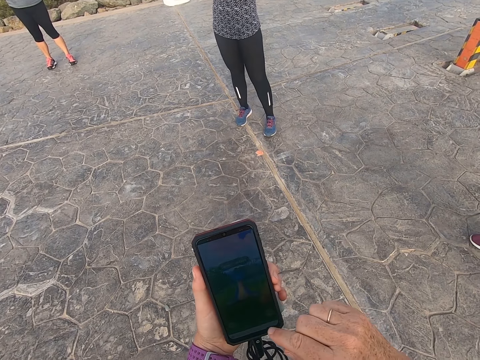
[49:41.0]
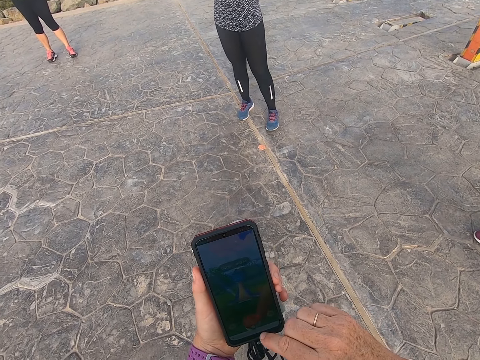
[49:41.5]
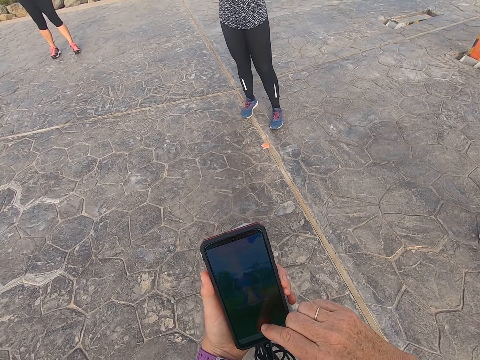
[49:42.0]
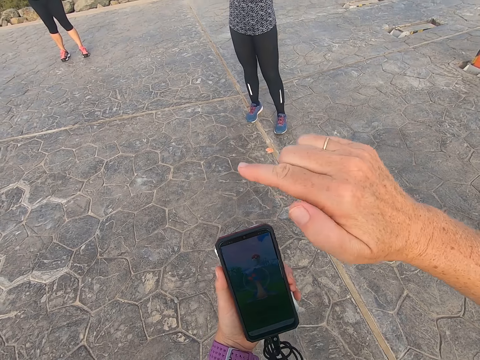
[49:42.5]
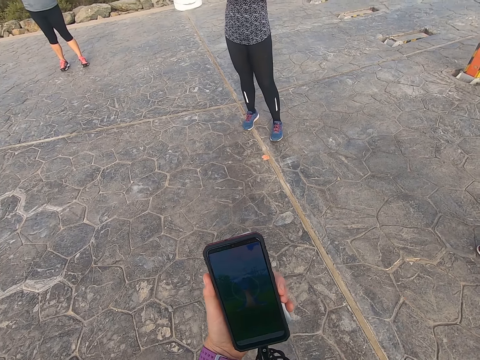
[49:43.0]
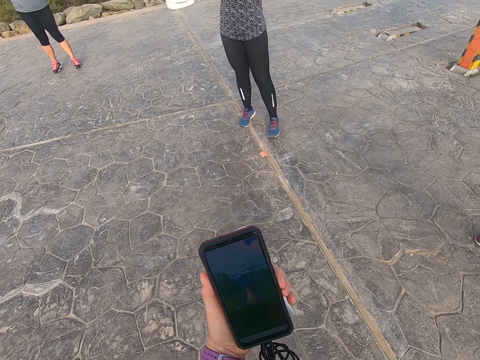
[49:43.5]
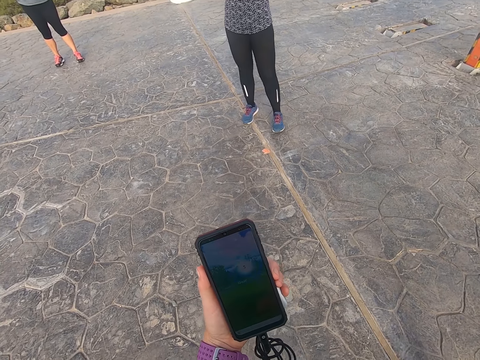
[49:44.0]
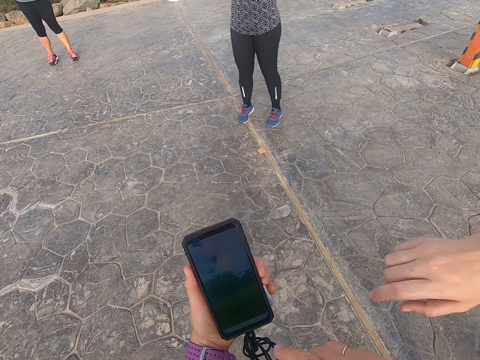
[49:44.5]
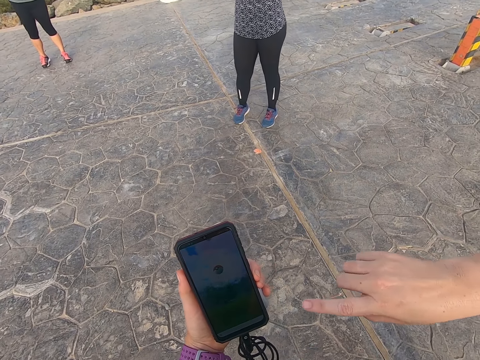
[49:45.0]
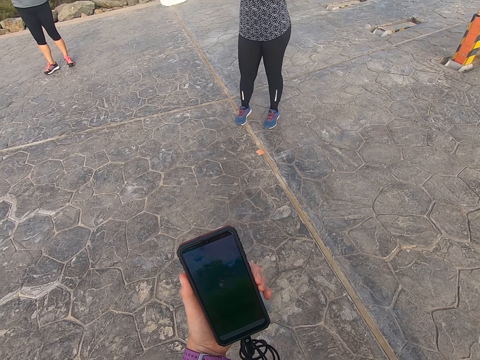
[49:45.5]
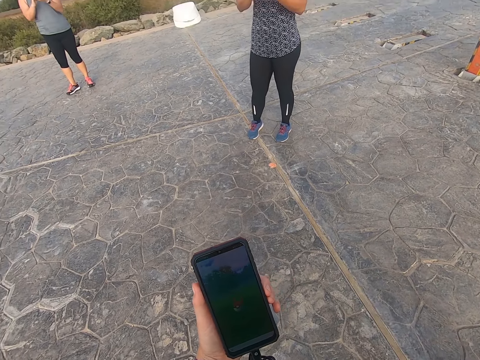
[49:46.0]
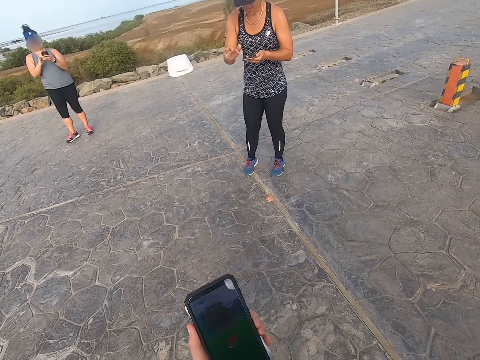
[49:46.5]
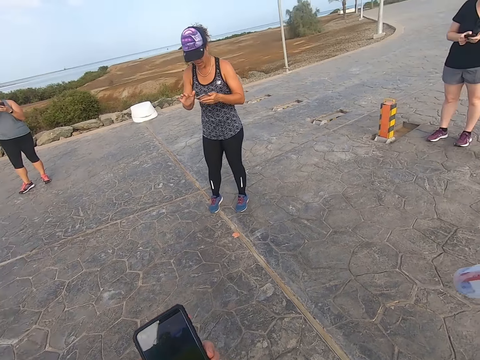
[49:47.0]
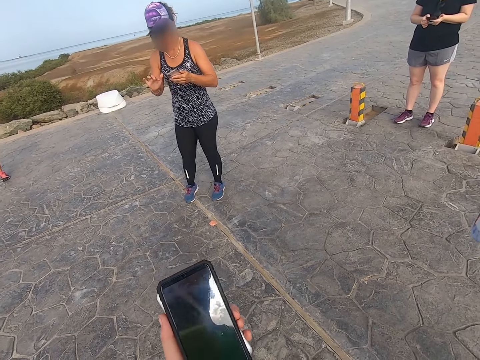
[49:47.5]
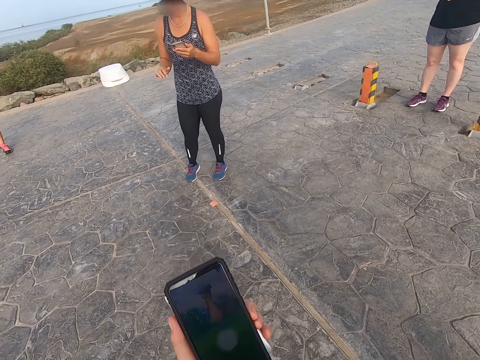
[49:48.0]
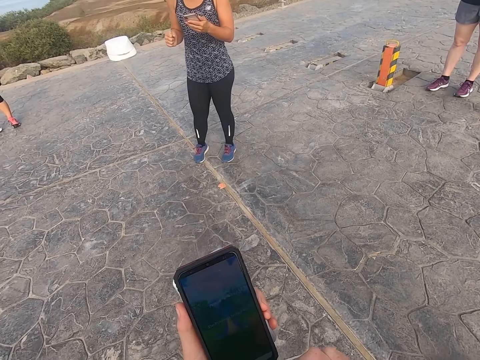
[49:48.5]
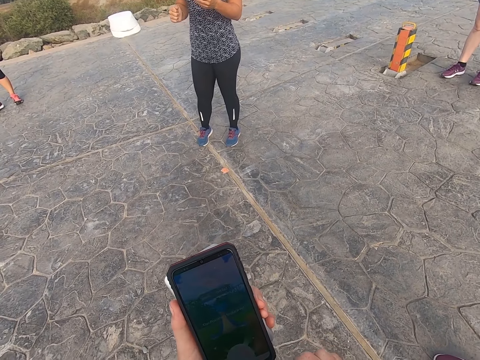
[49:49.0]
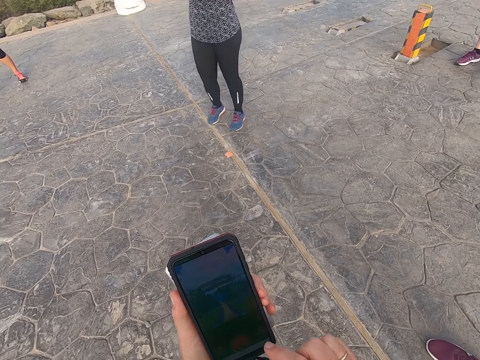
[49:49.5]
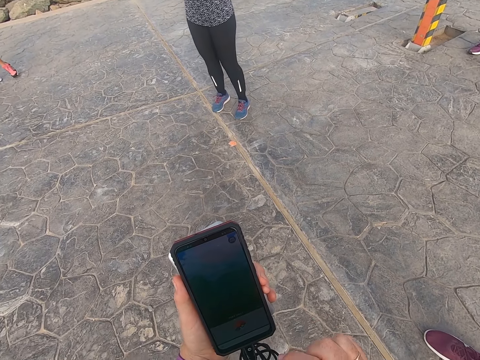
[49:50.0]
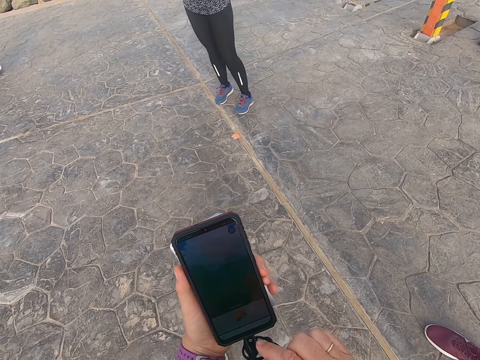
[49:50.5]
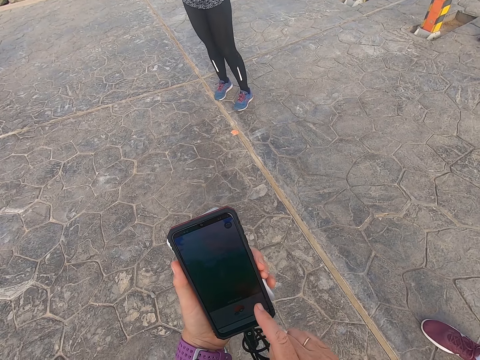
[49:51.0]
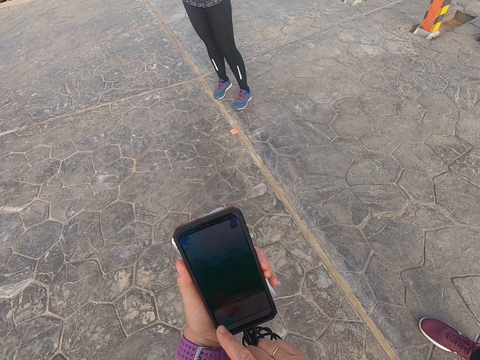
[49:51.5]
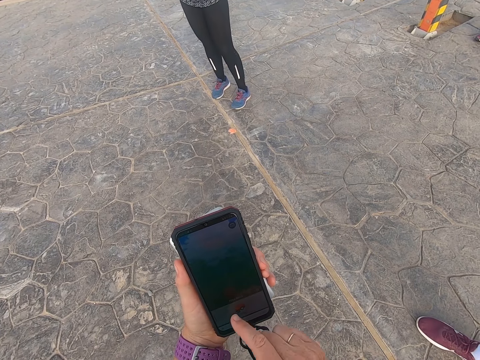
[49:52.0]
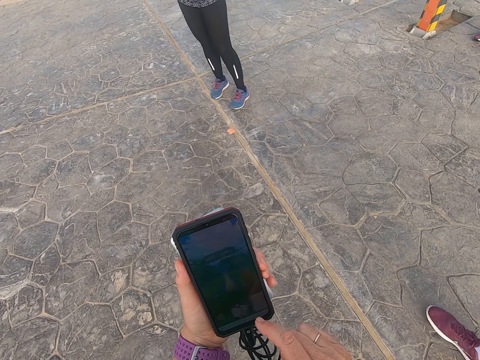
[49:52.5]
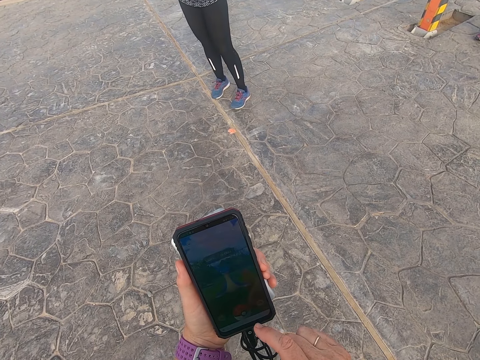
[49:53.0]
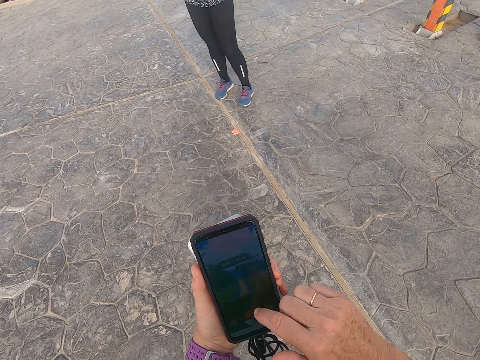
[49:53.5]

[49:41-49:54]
The camera wearer looks around. A person stares at a phone. The camera wearer operates a phone.

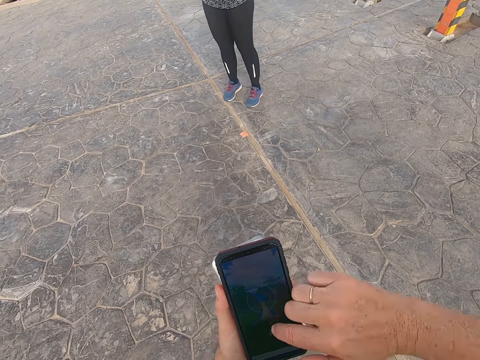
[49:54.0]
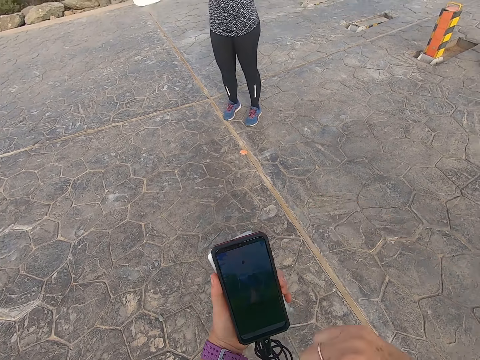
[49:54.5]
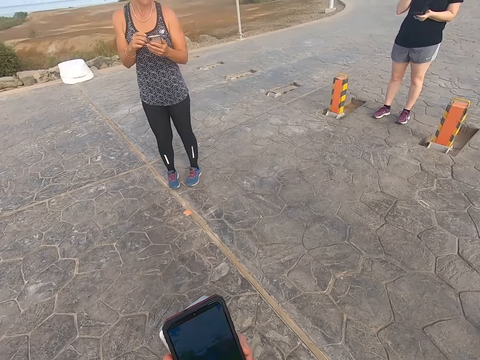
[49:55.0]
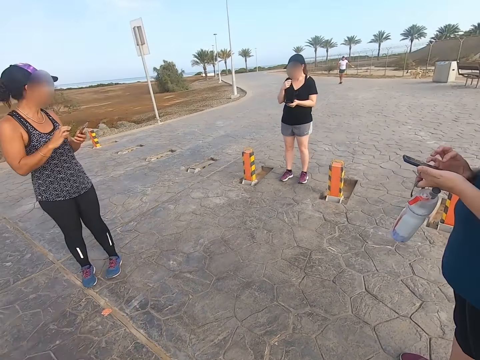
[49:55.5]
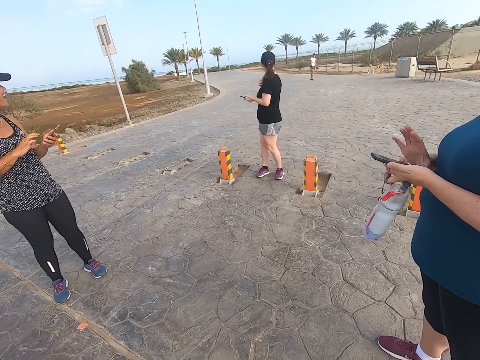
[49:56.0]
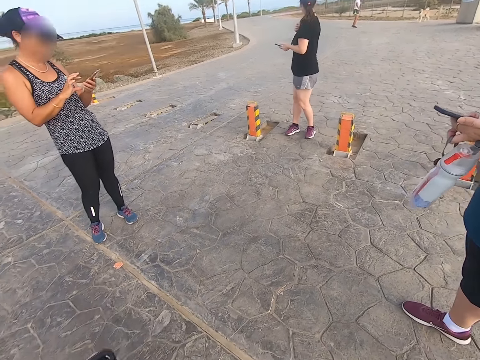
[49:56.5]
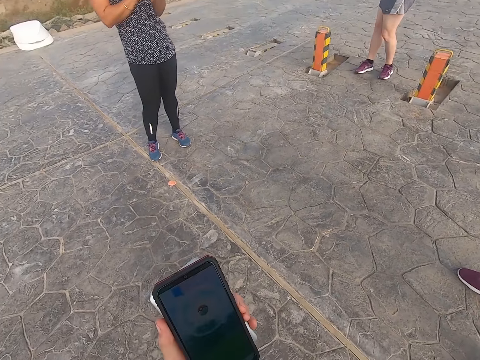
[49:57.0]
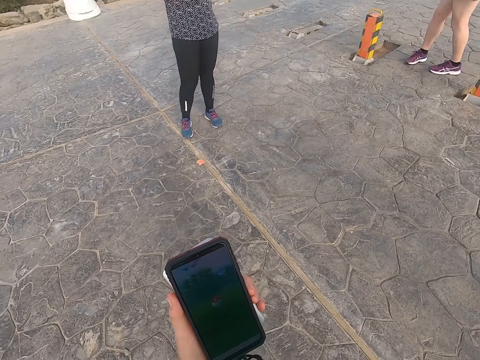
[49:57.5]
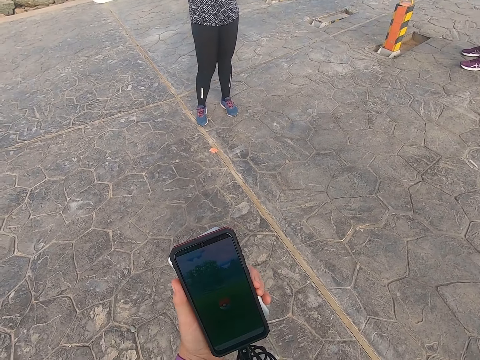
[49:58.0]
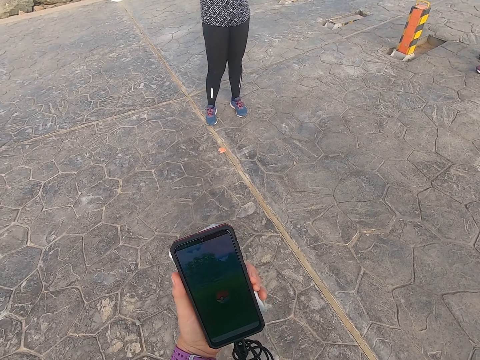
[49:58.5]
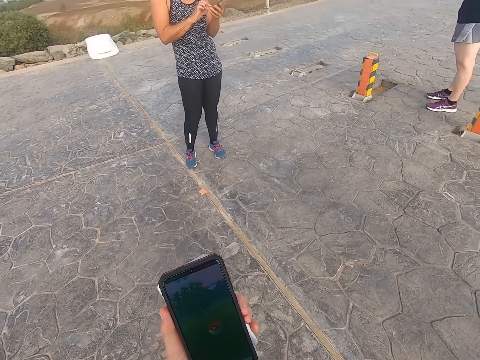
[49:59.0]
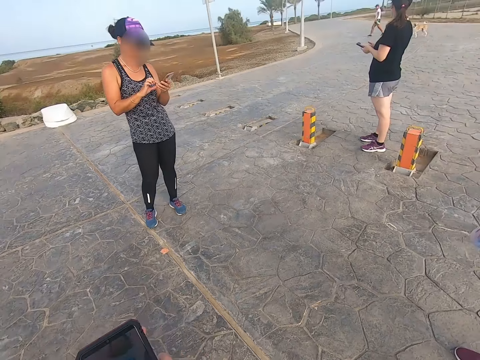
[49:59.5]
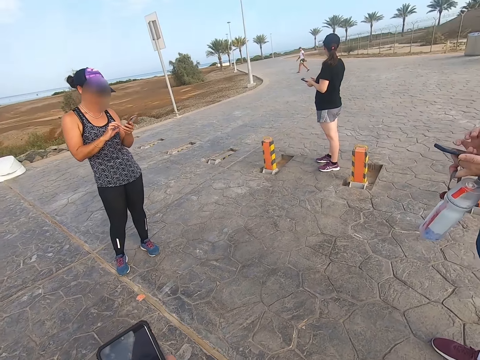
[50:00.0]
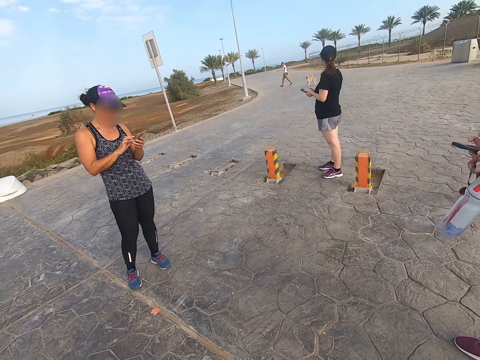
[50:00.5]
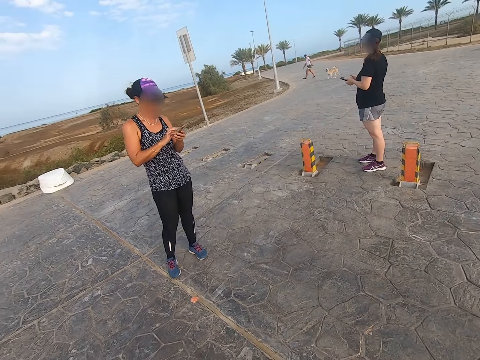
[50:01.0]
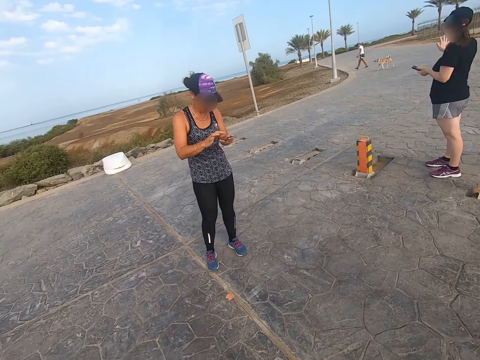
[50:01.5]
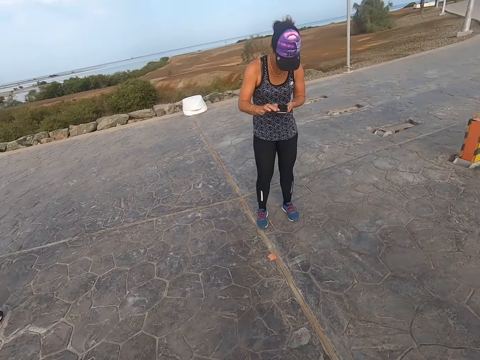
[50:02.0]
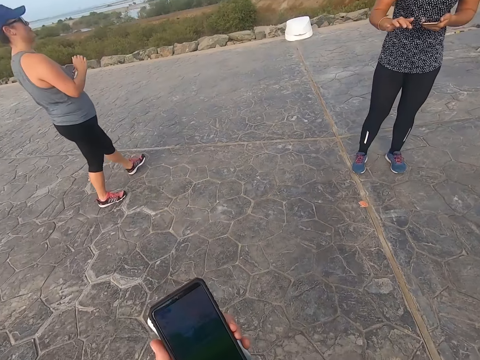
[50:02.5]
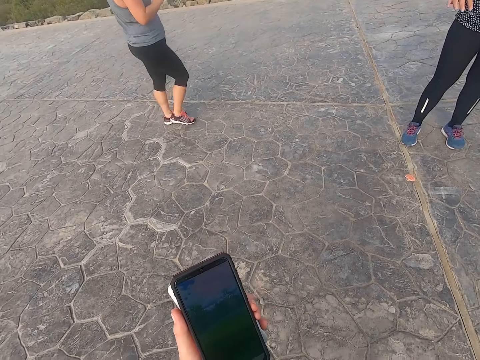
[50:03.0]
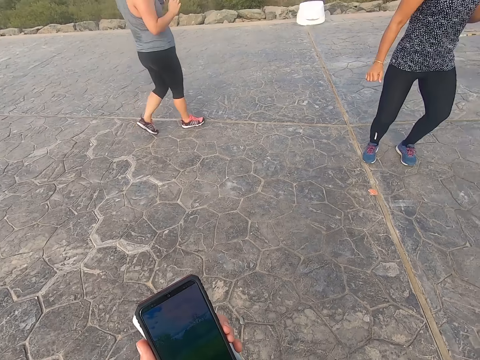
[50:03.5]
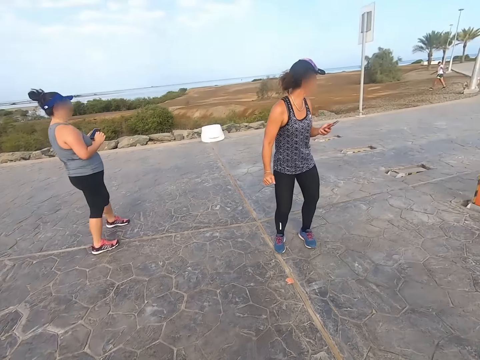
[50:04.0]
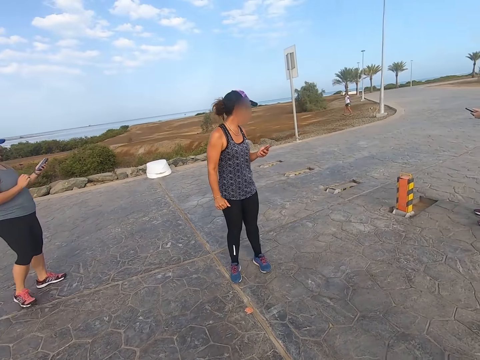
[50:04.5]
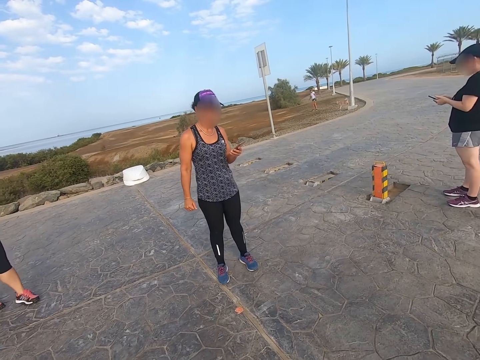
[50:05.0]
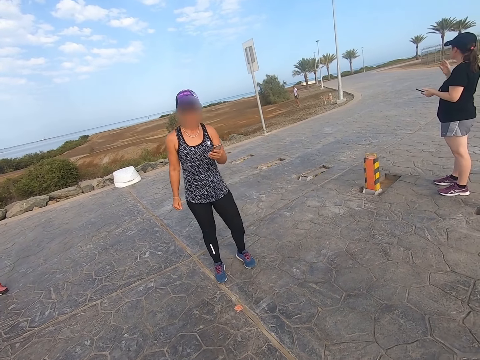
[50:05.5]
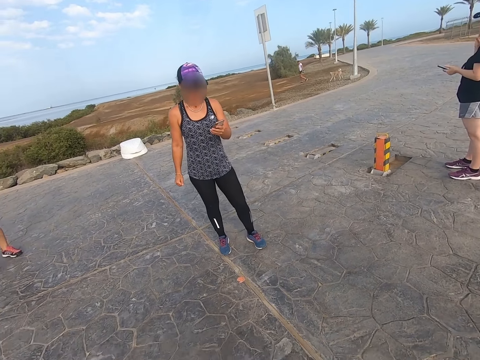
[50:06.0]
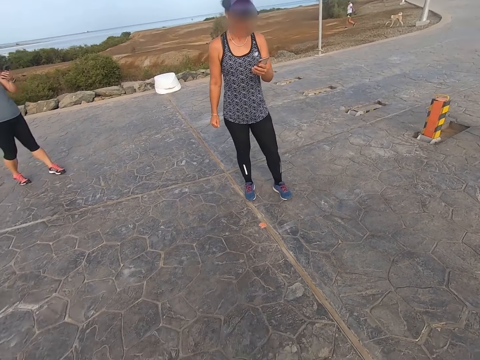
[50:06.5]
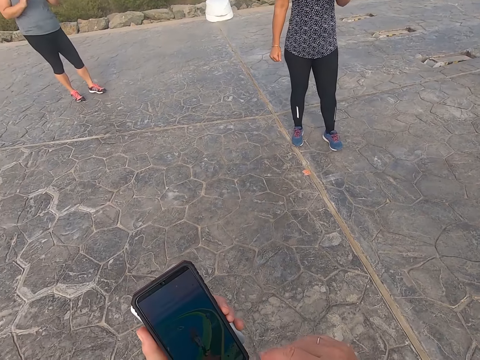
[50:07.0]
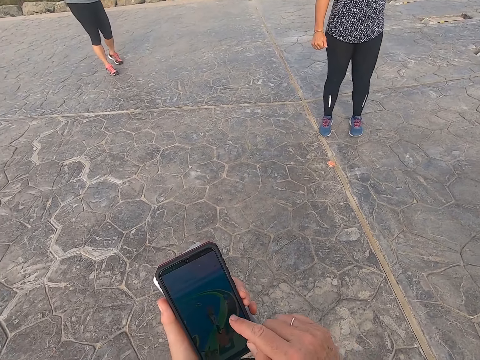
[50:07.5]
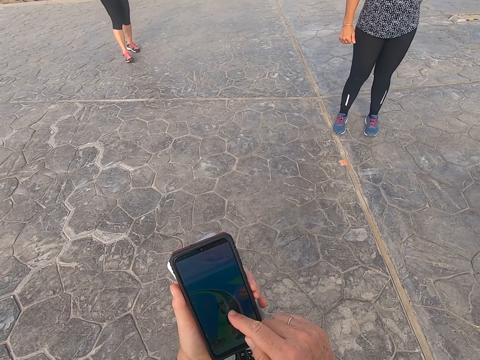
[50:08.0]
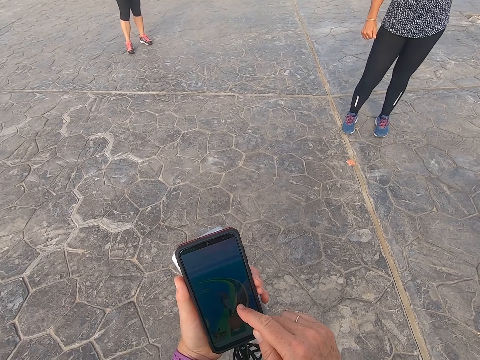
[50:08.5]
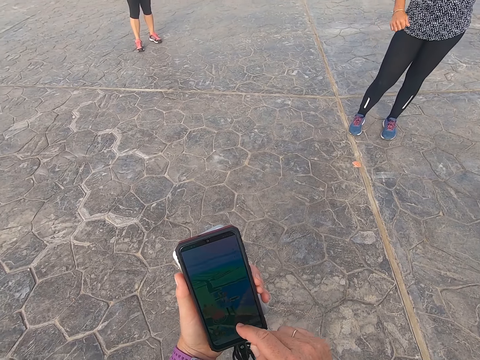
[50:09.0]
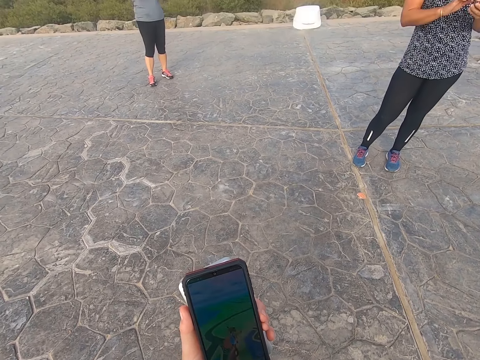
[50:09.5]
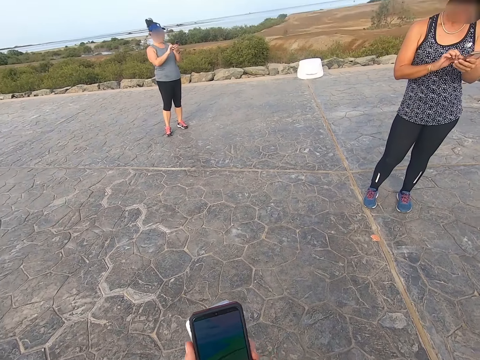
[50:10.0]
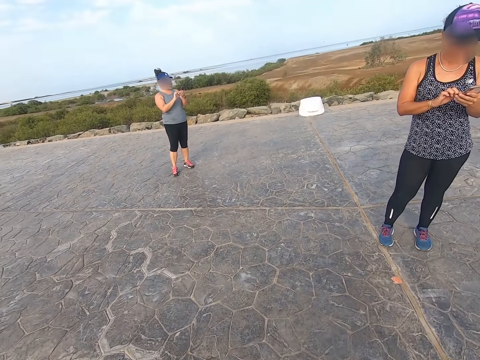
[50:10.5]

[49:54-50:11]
A person looks behind. Another person walks around. Another person waves at the second person. The camera wearer operates a phone. The second person walks across the road. Another person stares at a phone. Another person walks around. The camera wearer looks around. They operate the phone.
